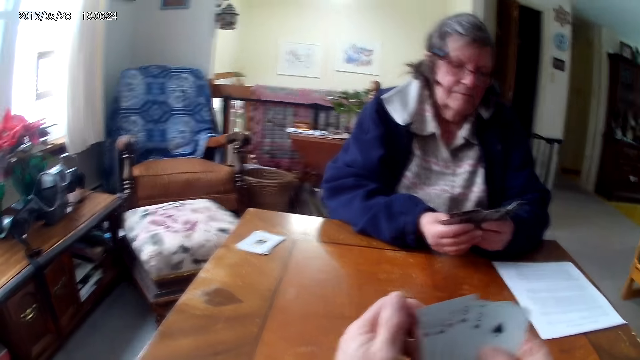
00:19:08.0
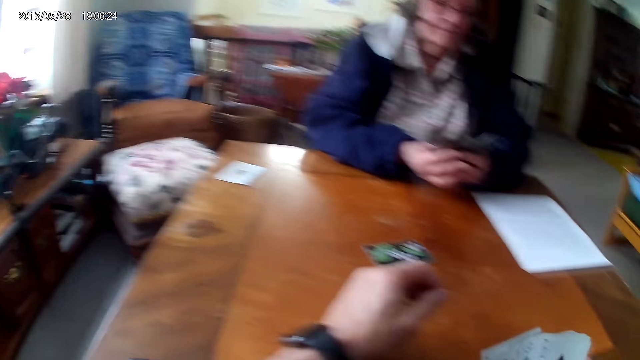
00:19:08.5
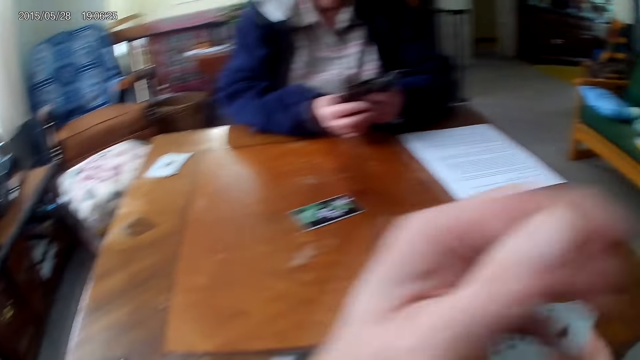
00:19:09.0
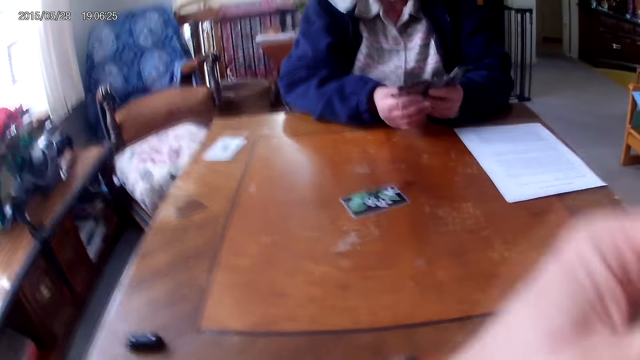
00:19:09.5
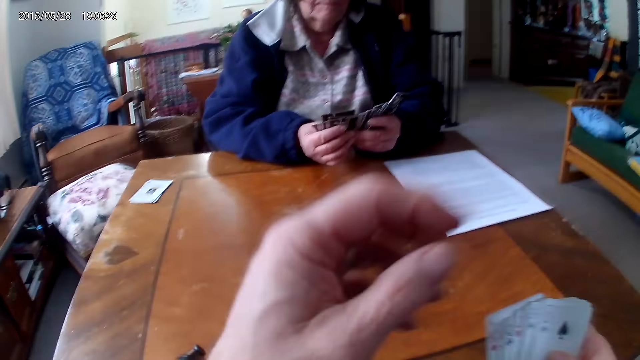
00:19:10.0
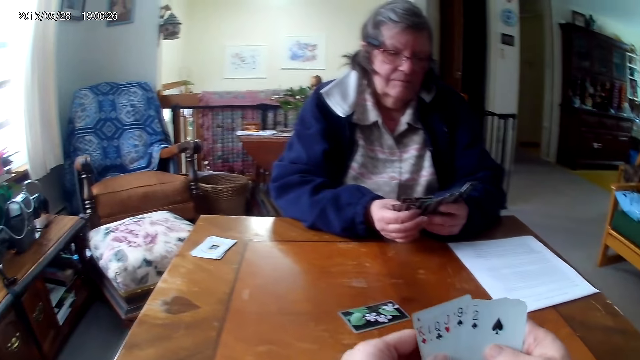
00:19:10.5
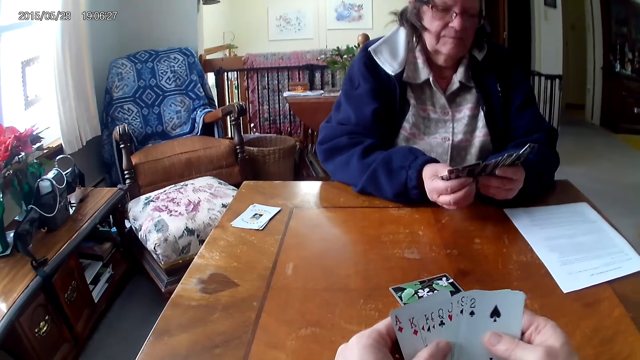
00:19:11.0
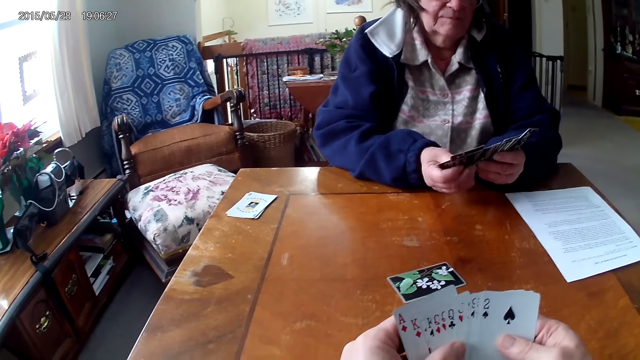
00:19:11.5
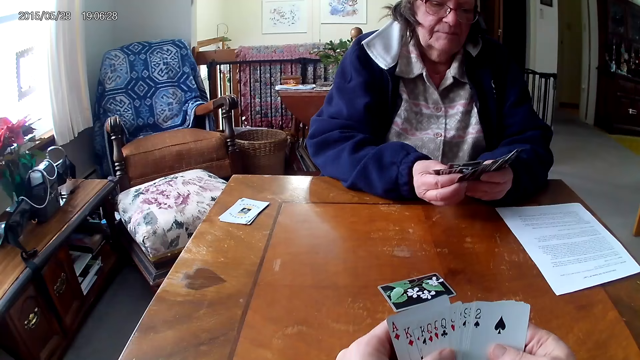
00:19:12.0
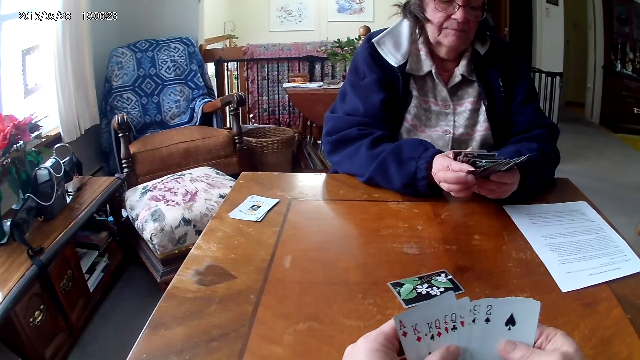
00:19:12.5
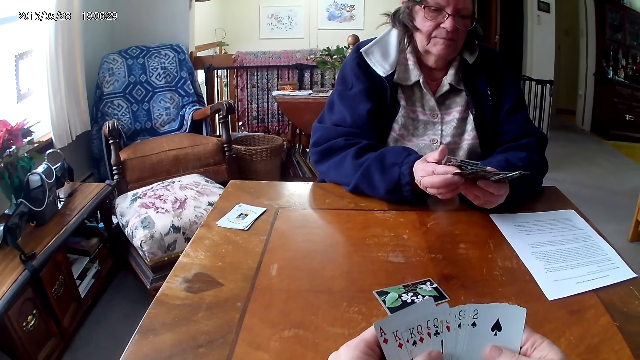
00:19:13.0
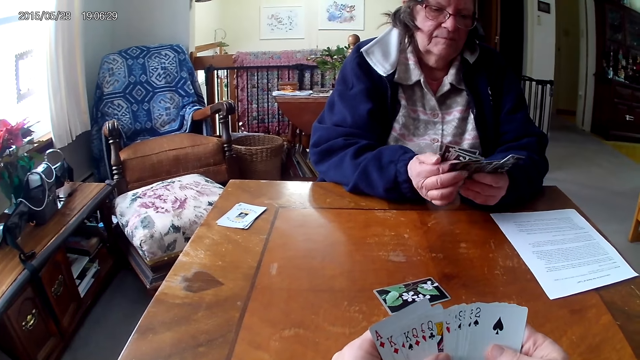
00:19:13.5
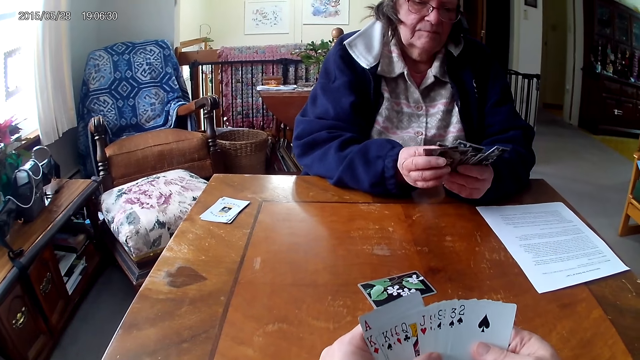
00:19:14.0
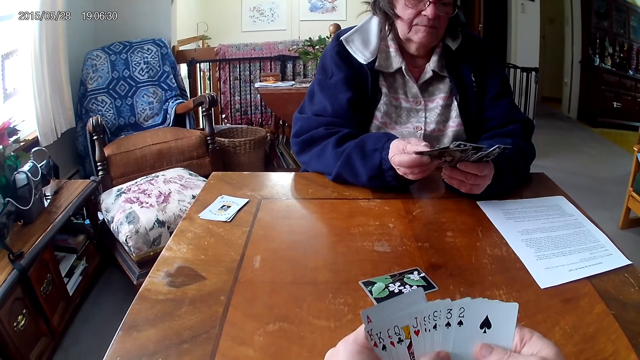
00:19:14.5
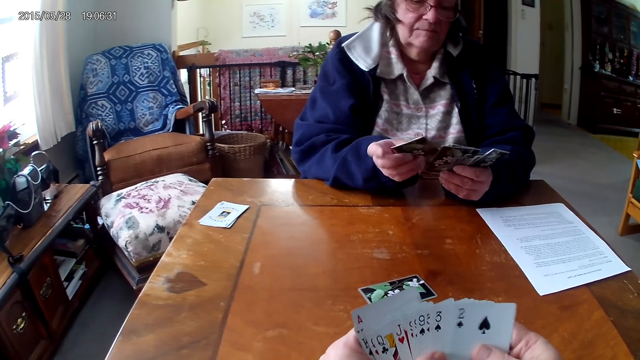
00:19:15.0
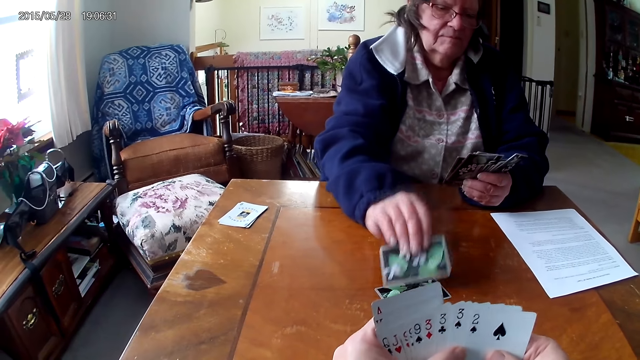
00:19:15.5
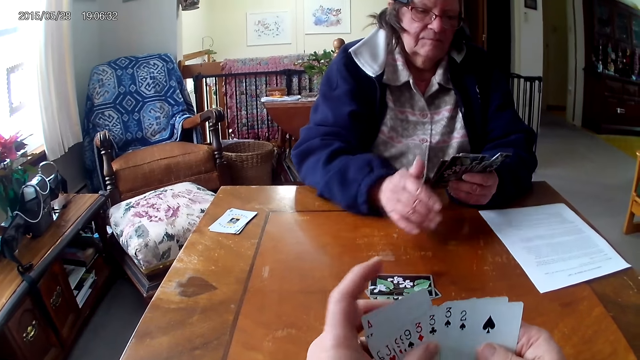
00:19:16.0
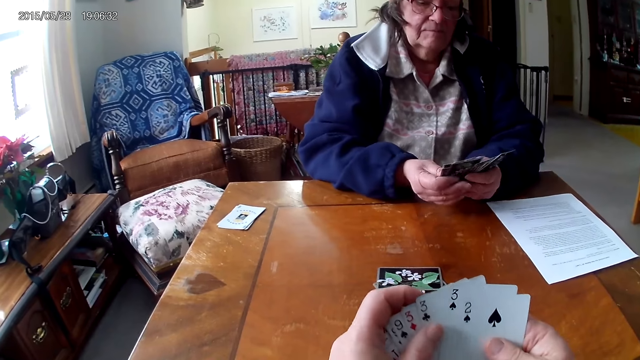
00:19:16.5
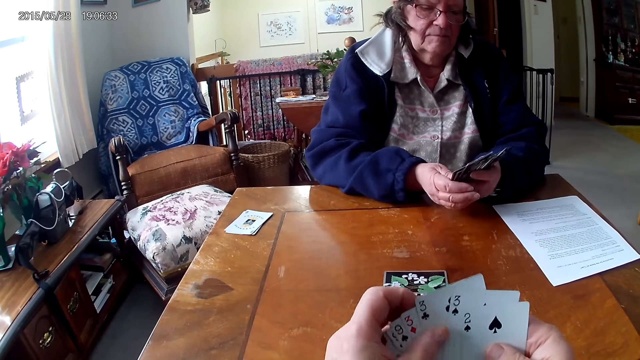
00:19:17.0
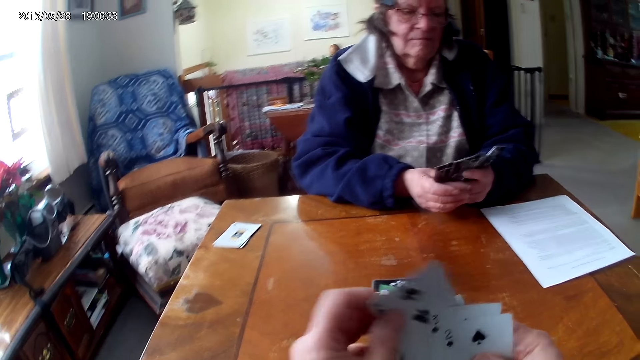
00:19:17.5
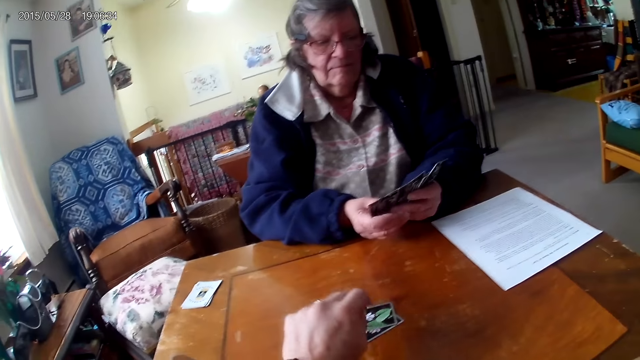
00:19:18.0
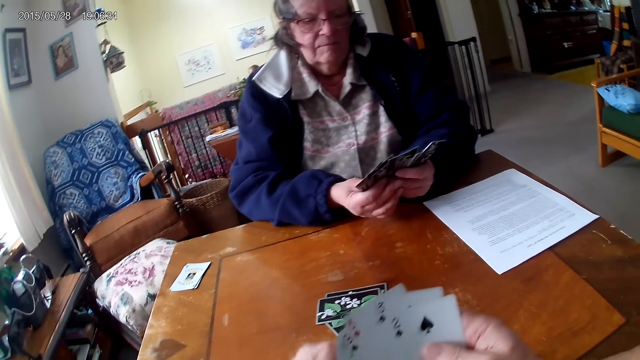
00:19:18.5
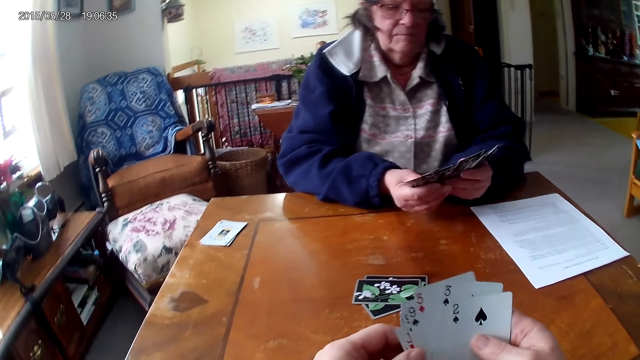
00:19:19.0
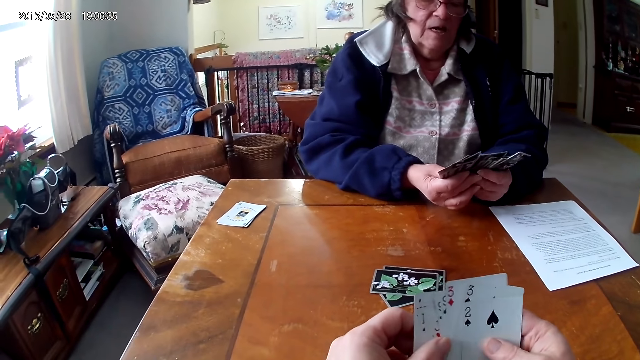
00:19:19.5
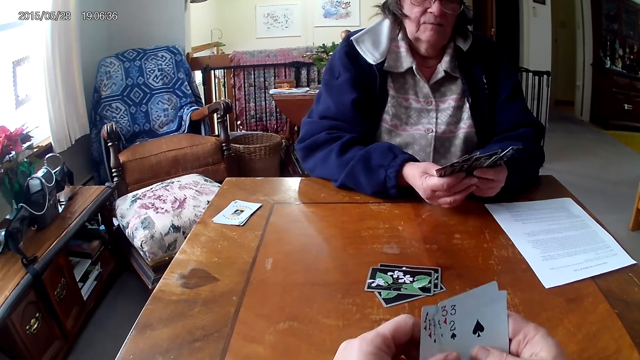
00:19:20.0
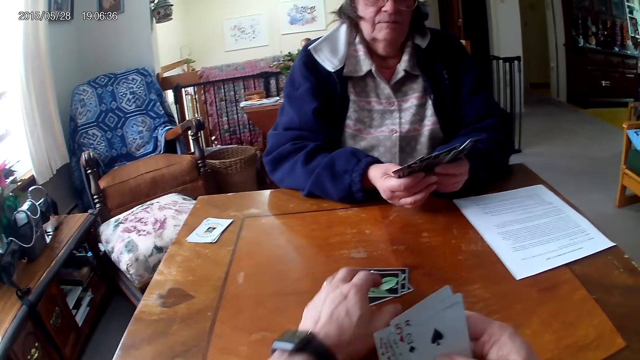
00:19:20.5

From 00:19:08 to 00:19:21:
The camera wearer touches the camera. A man arranges cards and drops the card on the table. The camera wearer drops the card on the table.

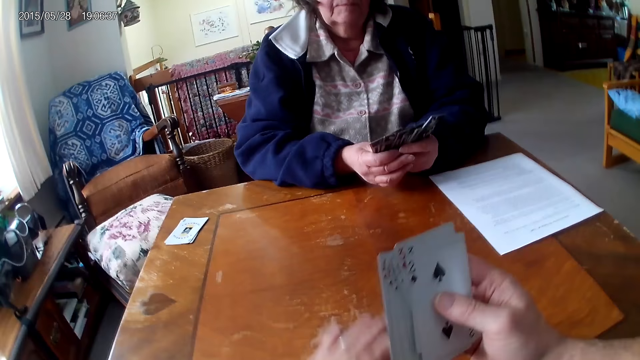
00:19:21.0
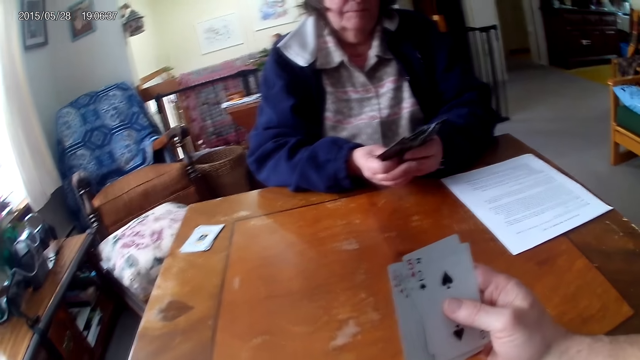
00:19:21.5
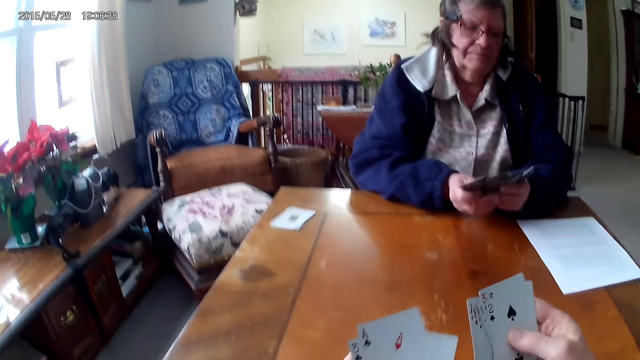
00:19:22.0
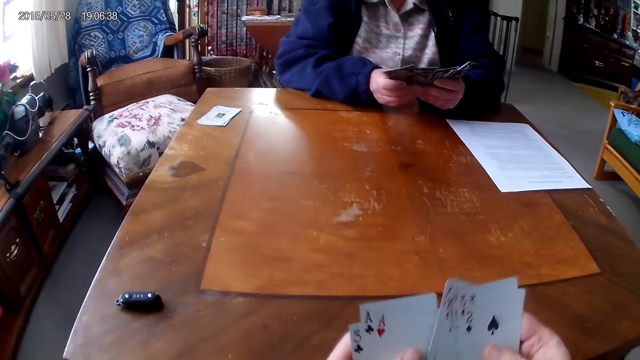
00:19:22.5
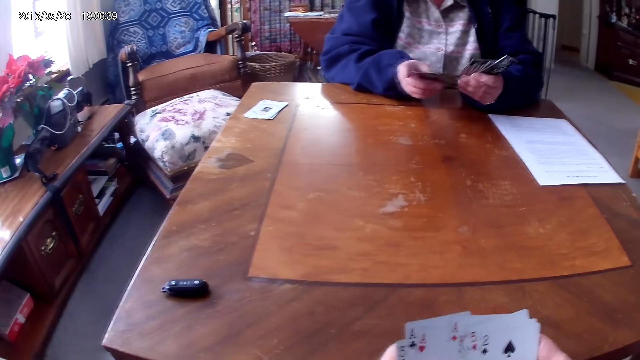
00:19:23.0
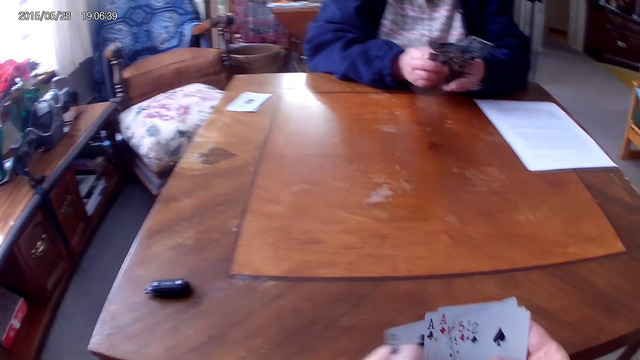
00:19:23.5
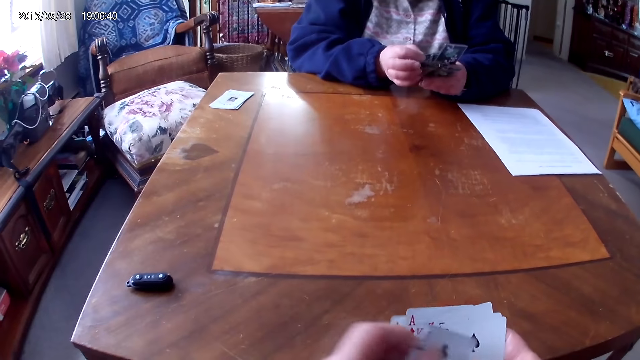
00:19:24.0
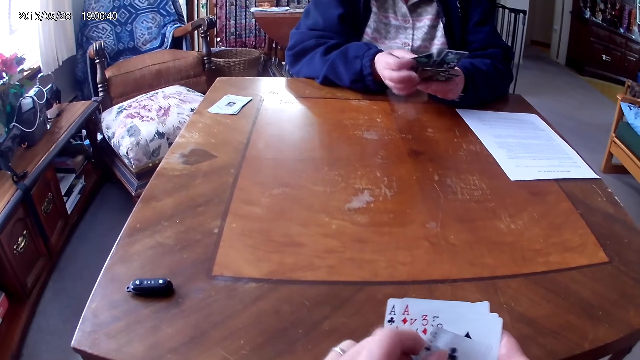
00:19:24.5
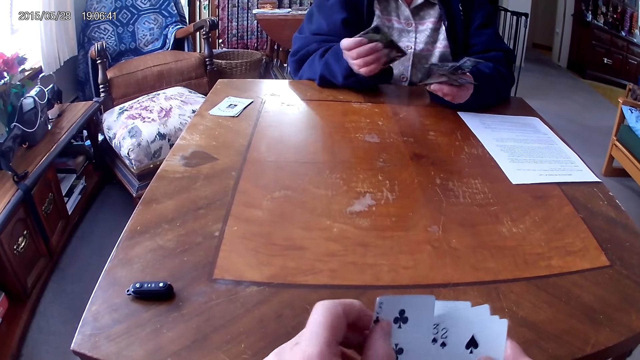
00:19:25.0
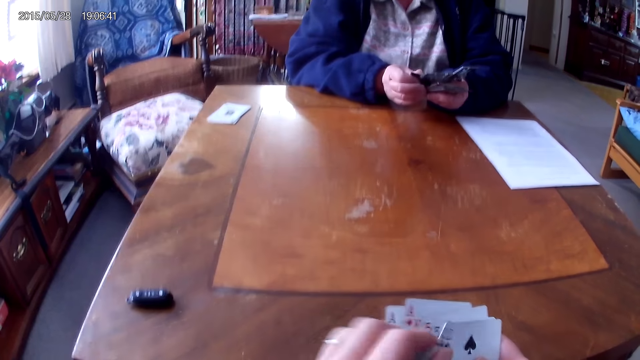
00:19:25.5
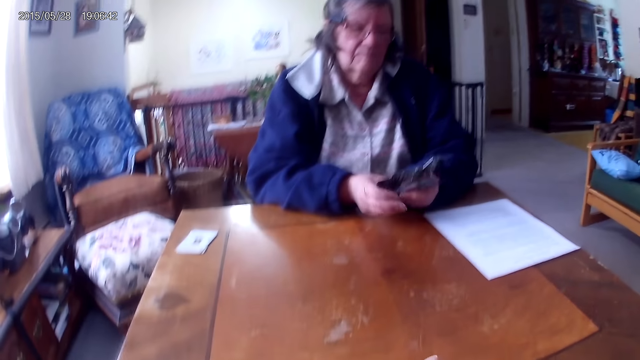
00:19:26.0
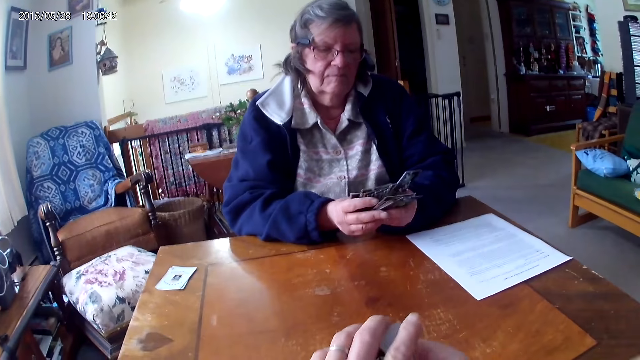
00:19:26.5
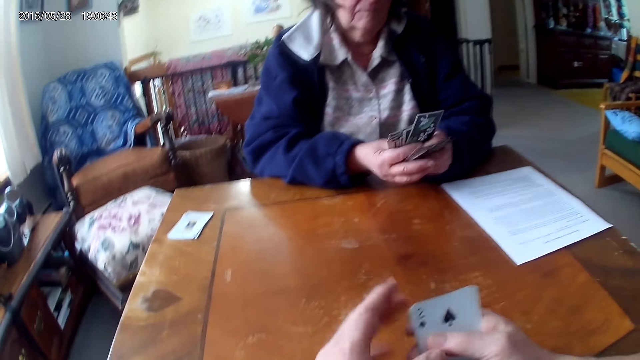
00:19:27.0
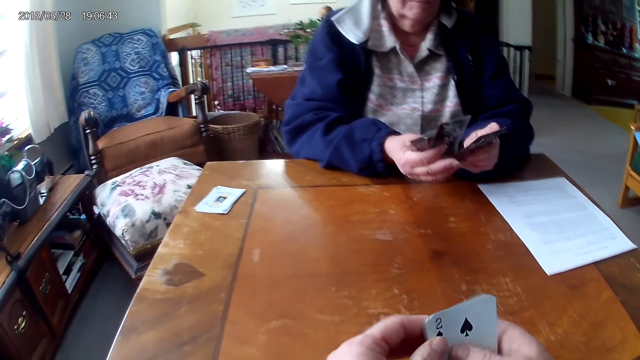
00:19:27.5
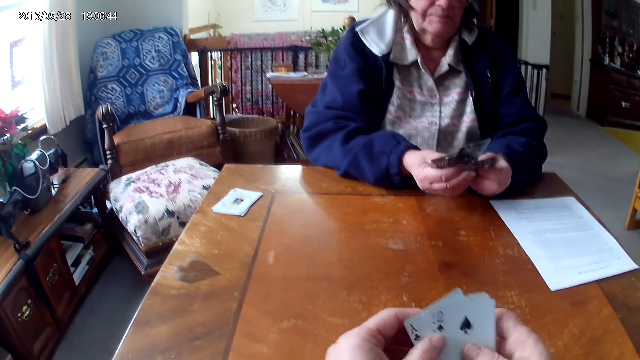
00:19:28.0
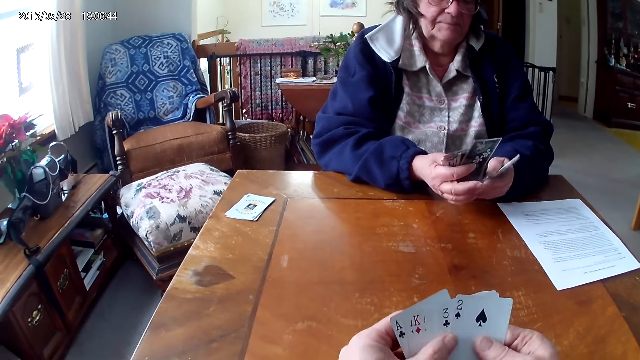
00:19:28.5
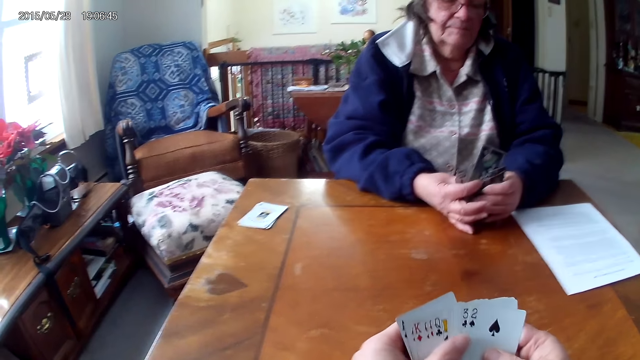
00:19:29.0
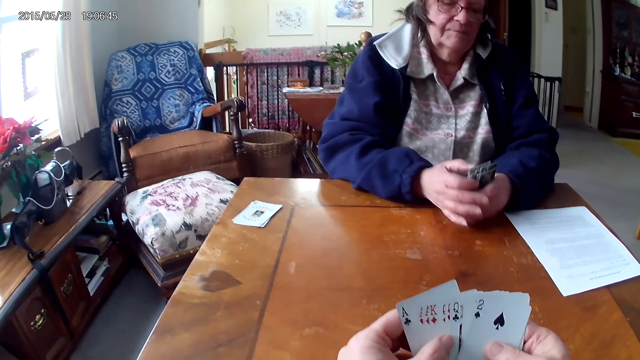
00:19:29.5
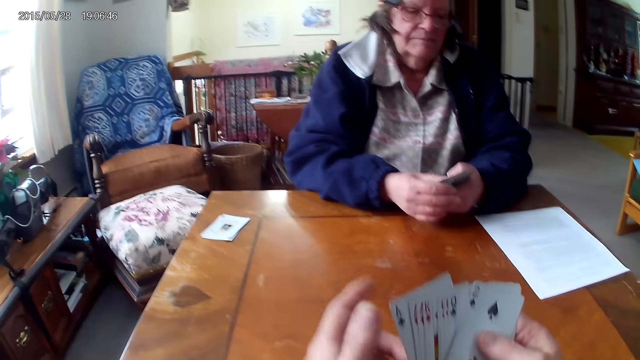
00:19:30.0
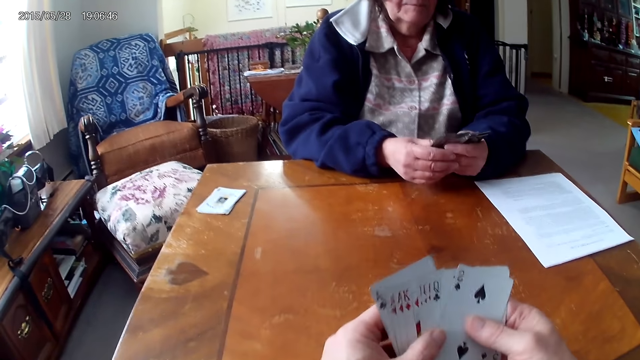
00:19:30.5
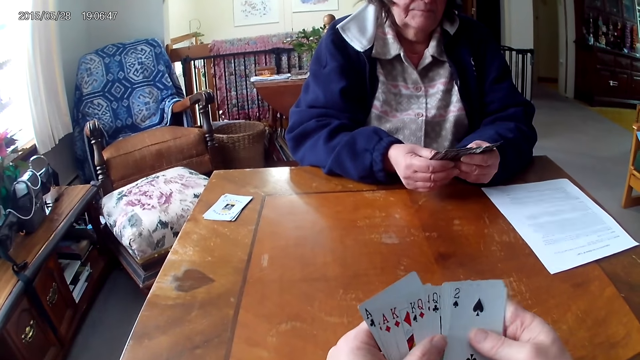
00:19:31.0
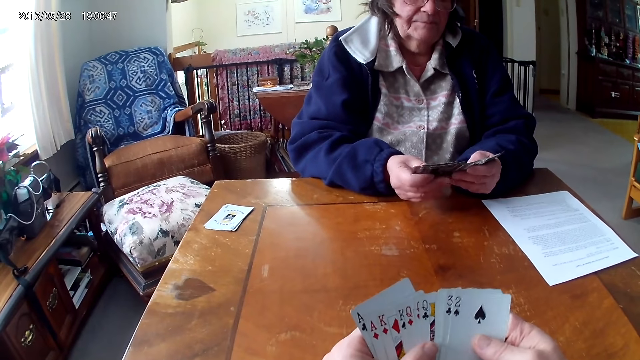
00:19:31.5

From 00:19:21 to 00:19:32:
The camera wearer takes back the cards, picking them up from the table. They align the cards on the hands.
